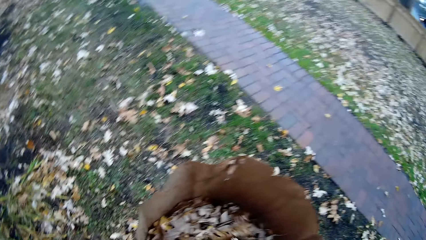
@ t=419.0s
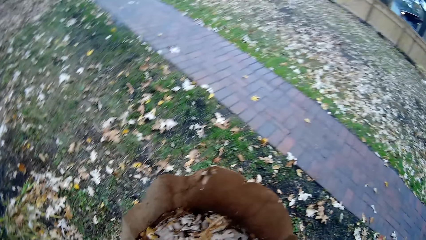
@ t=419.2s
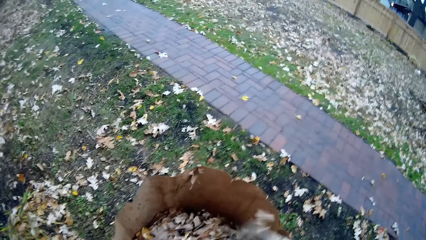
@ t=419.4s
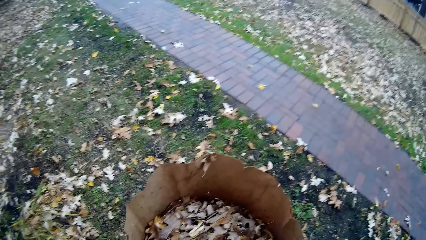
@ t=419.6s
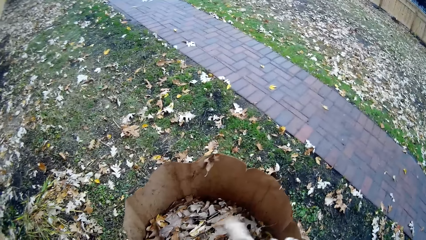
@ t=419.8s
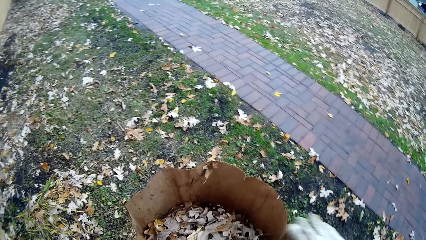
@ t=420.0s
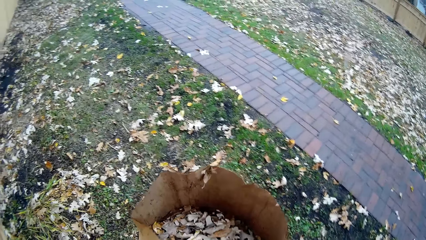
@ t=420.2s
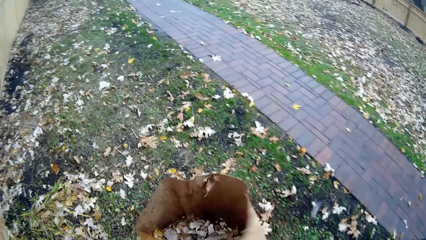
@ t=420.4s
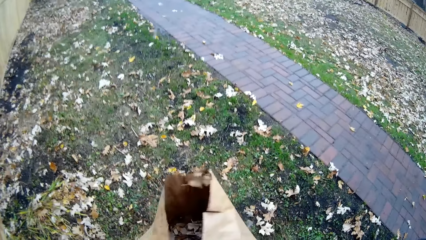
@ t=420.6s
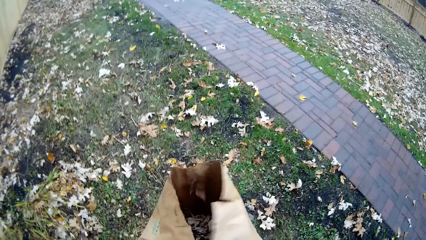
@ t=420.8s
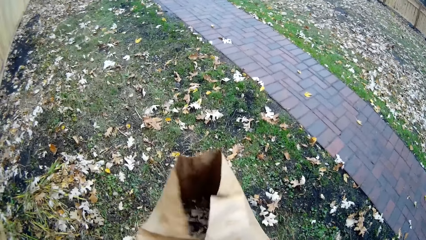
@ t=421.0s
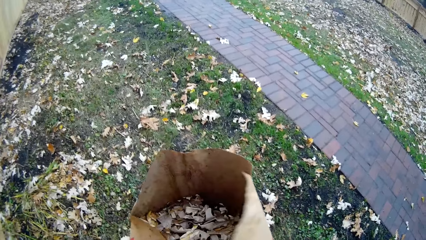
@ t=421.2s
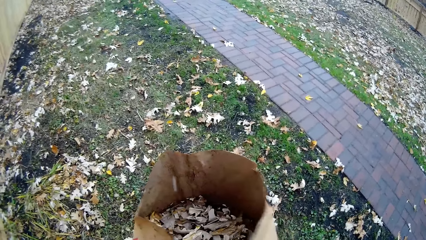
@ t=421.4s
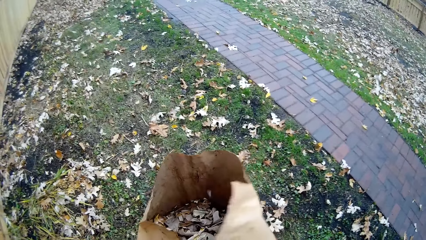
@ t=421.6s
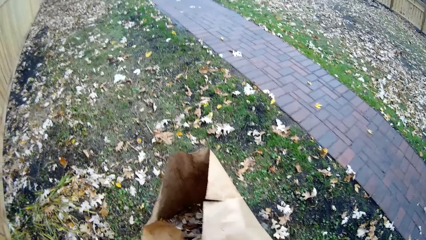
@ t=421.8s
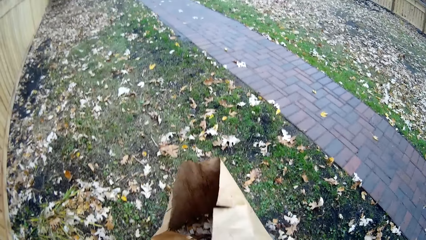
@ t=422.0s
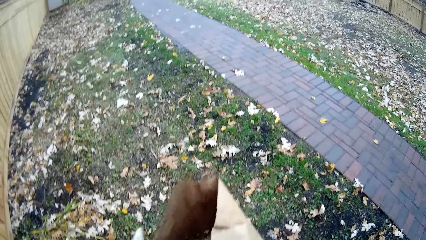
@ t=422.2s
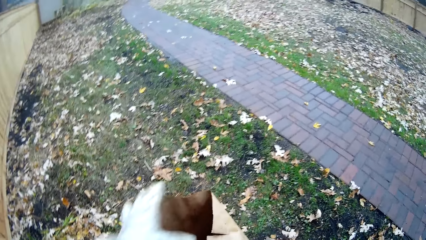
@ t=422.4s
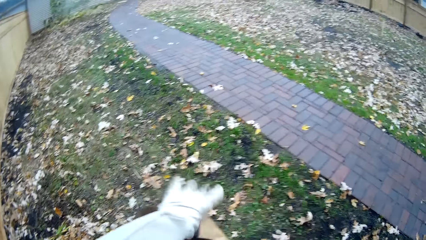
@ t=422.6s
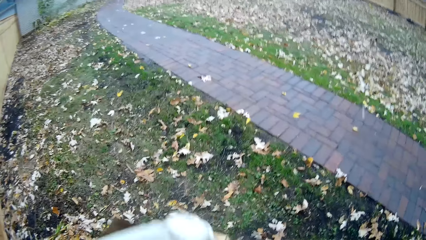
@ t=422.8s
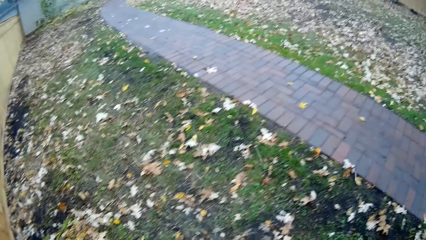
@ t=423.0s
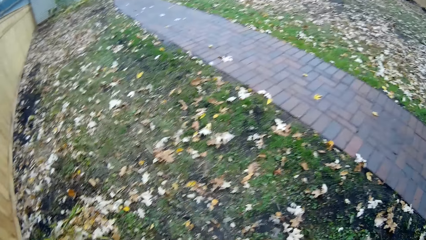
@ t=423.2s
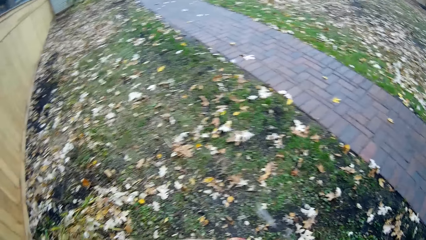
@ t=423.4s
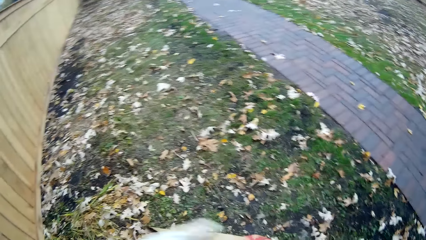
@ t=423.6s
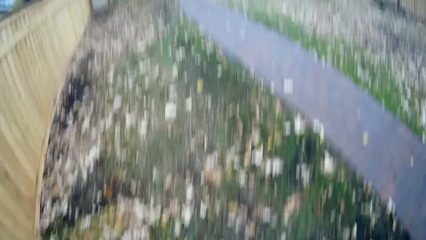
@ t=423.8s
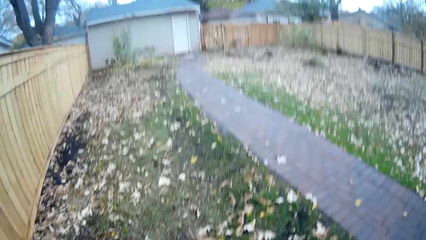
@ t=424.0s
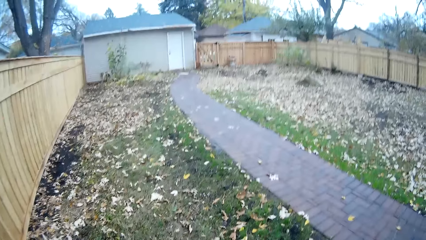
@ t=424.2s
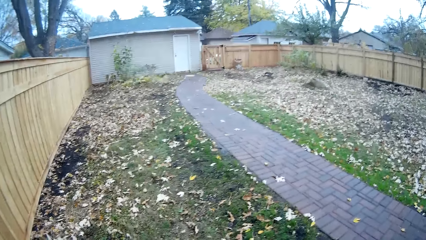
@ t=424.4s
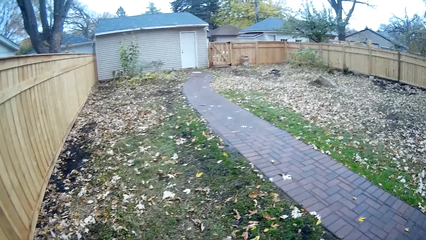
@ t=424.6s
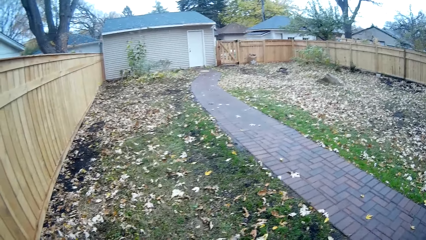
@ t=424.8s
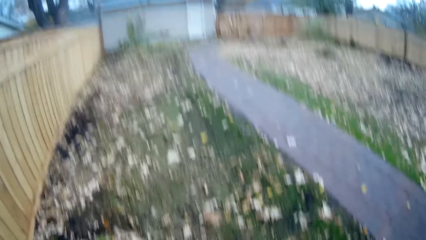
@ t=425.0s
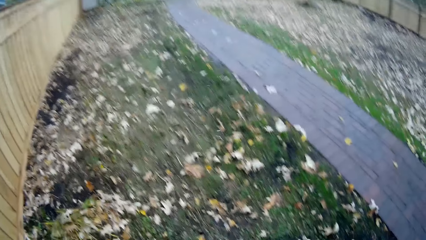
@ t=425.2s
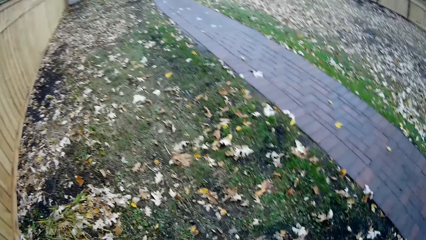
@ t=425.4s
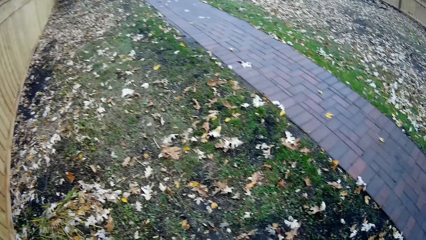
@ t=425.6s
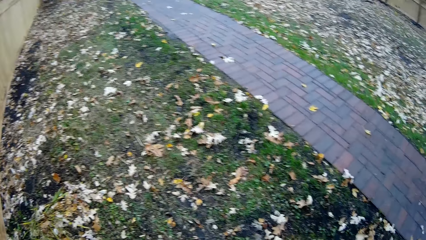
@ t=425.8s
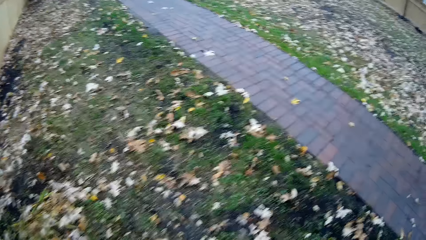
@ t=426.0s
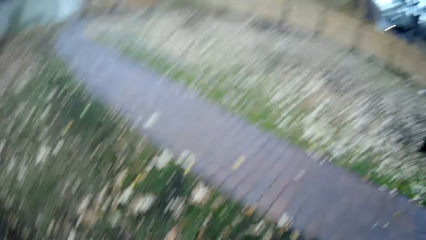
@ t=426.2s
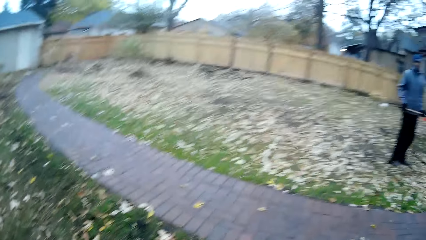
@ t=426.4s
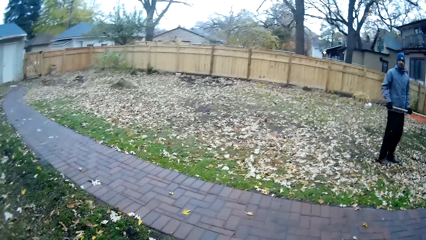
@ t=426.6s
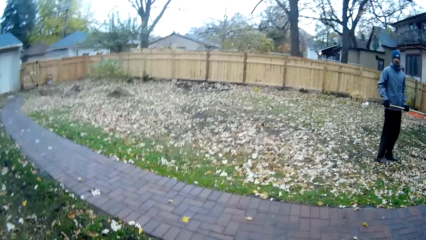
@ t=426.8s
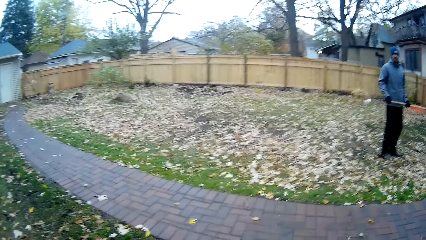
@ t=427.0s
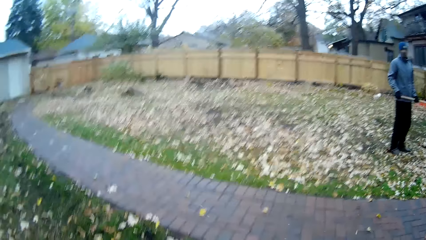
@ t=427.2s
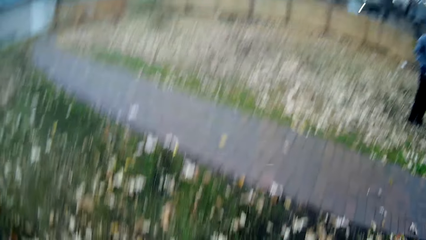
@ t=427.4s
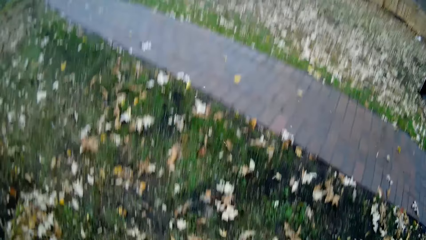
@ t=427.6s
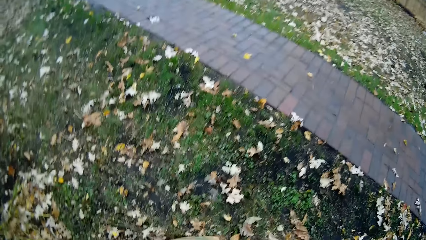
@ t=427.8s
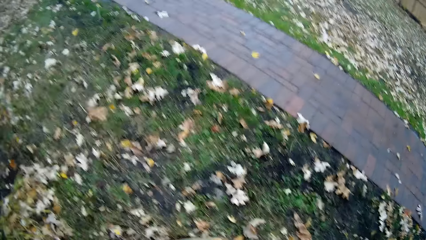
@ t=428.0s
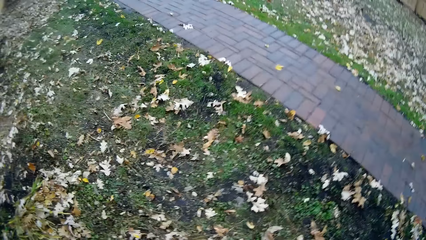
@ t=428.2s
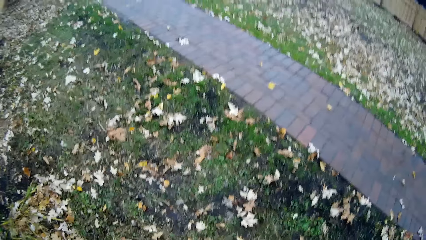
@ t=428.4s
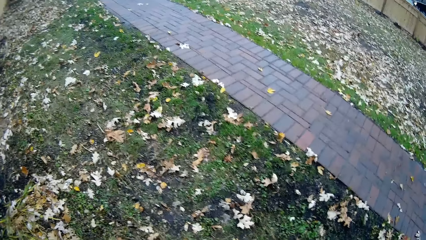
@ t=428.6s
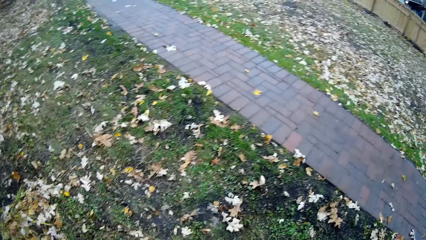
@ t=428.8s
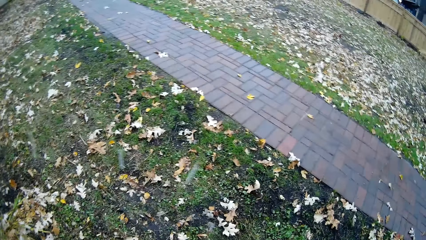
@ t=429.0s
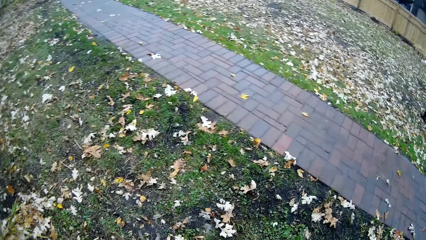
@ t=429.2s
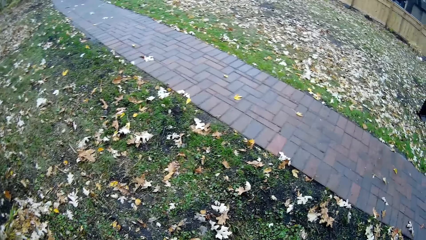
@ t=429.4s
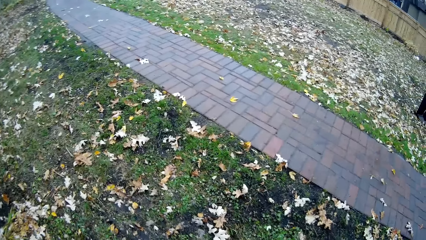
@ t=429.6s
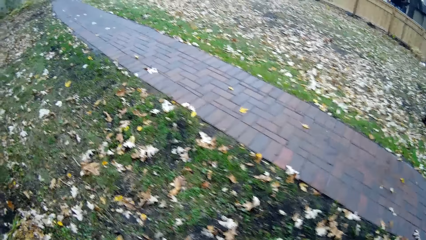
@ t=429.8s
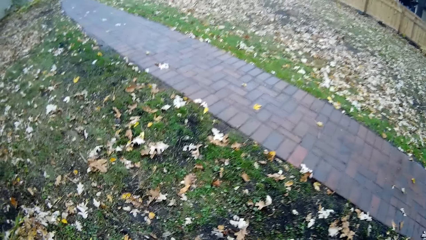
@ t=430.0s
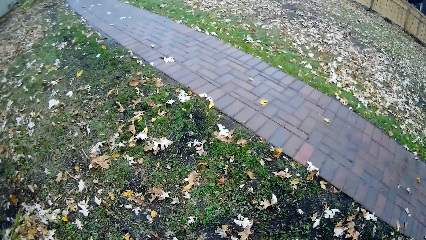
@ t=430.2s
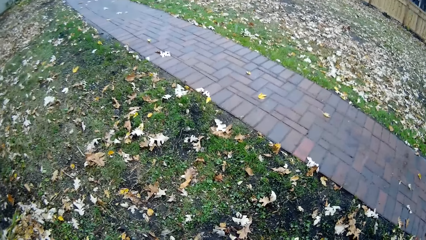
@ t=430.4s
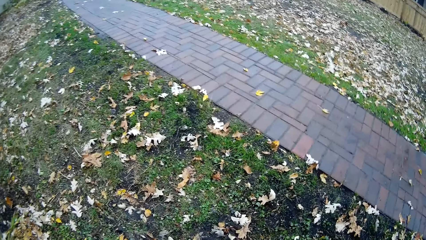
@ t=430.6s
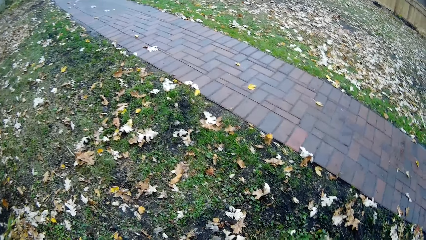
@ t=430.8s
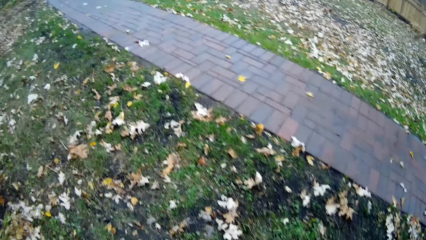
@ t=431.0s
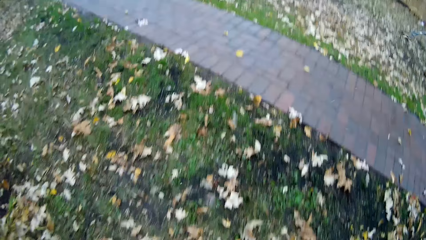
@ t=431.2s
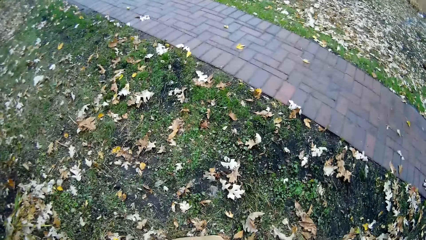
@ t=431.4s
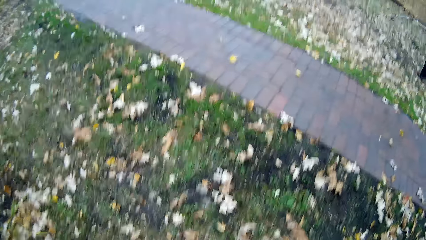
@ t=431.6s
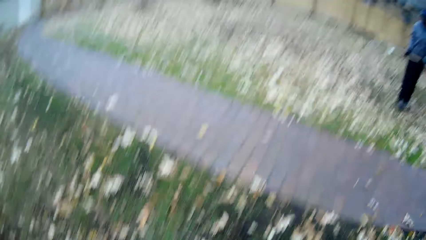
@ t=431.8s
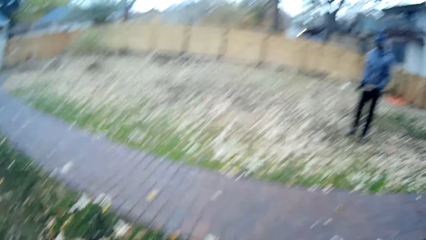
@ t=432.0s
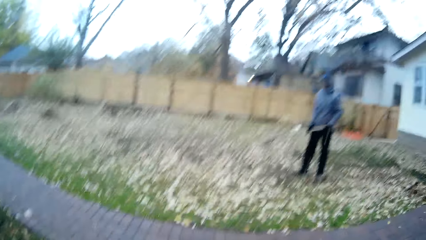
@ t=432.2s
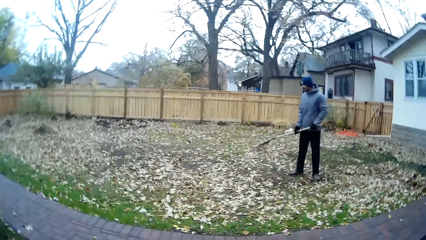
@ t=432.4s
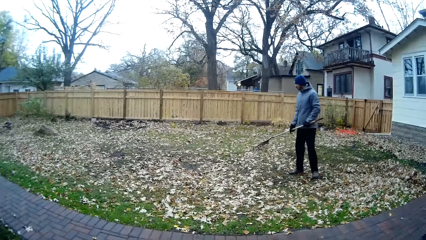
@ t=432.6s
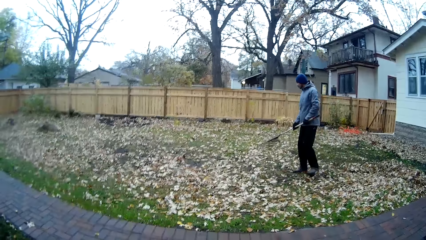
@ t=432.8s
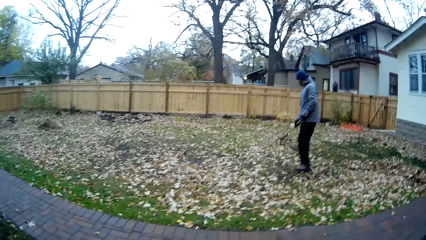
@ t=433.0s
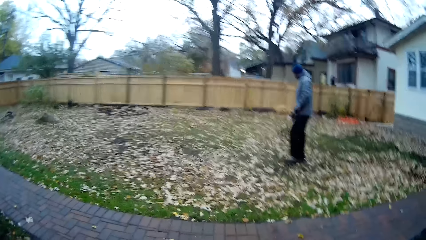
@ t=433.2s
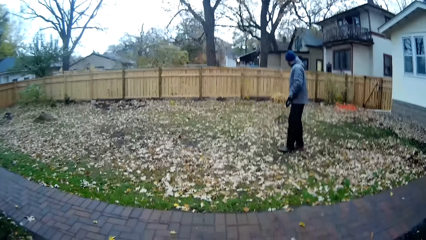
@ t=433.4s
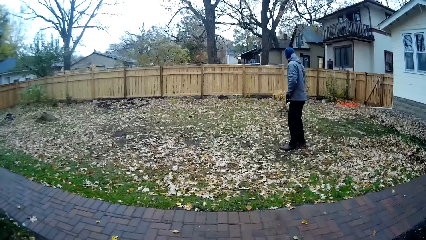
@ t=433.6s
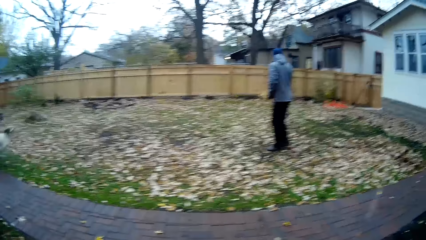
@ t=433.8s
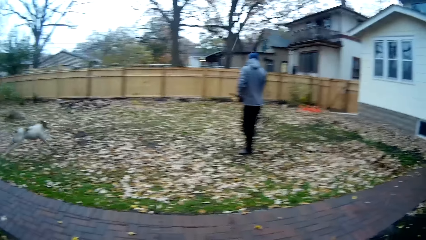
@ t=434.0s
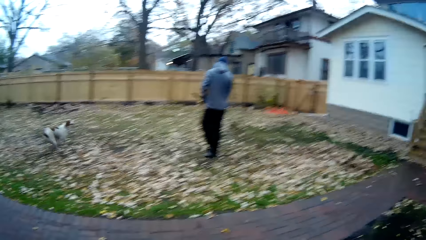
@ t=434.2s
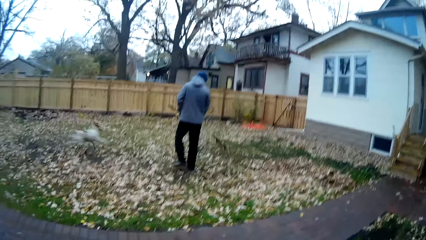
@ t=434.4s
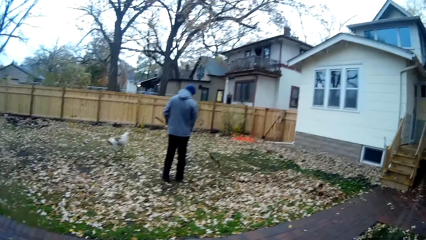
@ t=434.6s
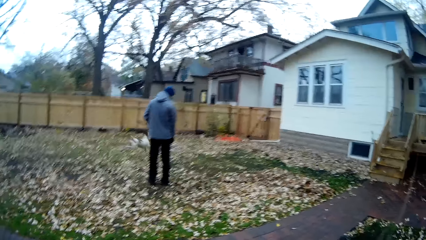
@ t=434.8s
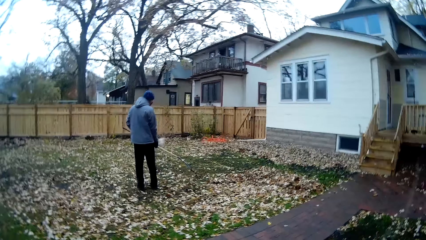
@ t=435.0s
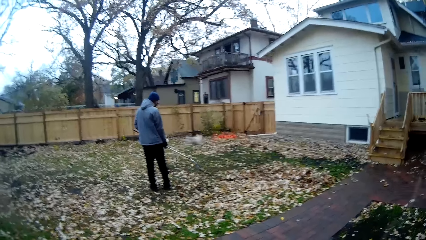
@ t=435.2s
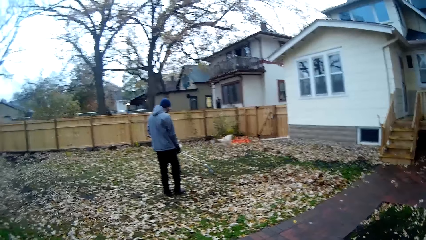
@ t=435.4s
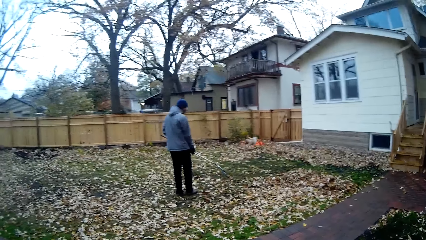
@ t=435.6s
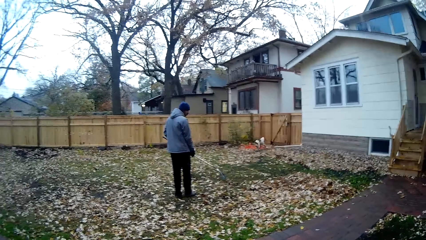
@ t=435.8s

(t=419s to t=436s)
The camera wearer closes the paper bag with both hands. They walk around the area.
